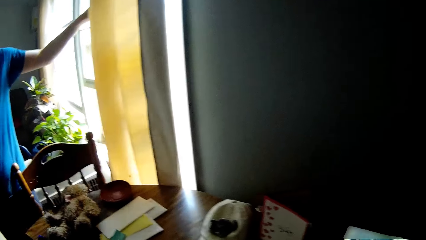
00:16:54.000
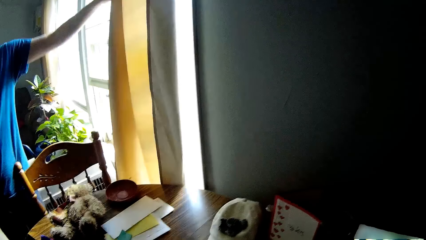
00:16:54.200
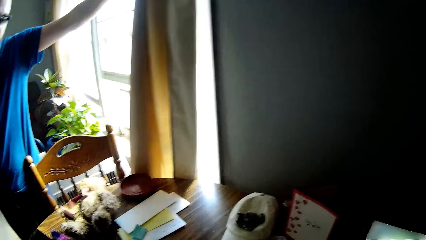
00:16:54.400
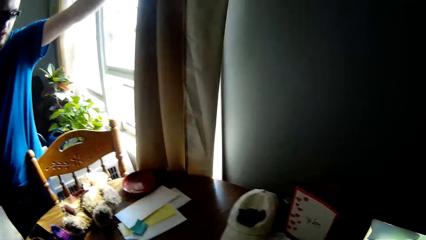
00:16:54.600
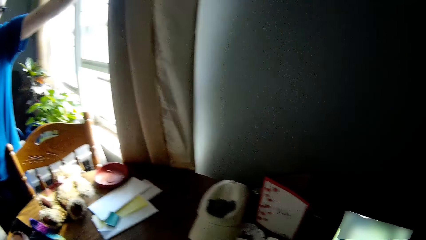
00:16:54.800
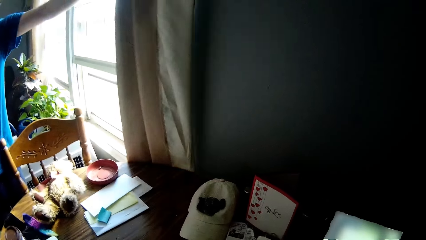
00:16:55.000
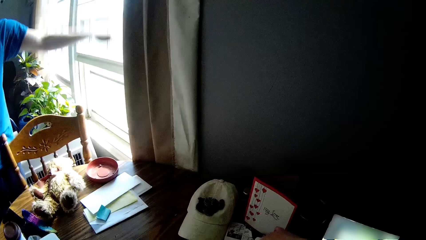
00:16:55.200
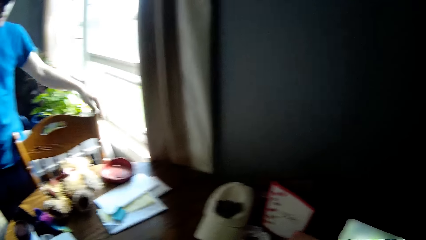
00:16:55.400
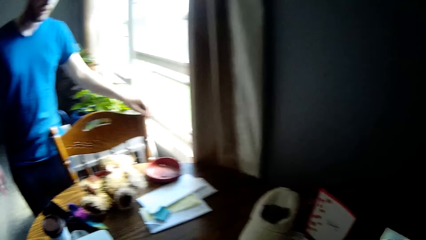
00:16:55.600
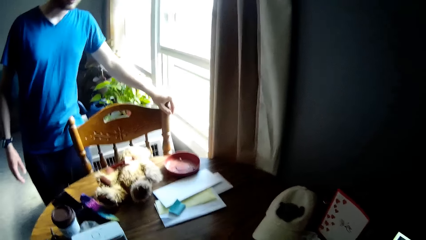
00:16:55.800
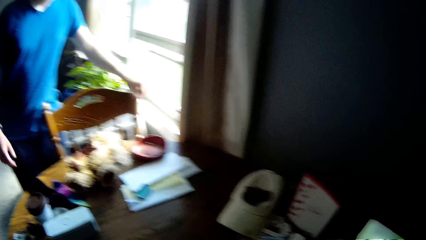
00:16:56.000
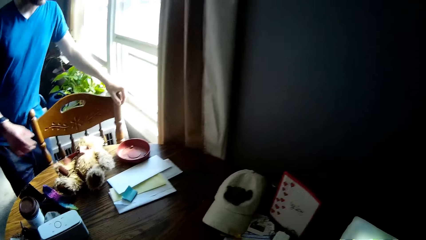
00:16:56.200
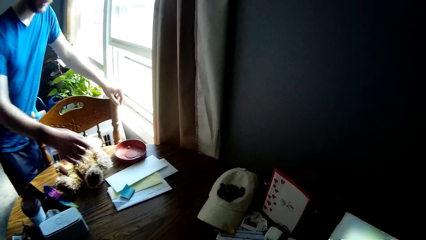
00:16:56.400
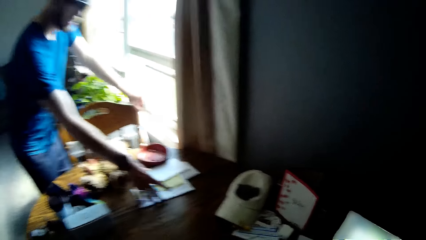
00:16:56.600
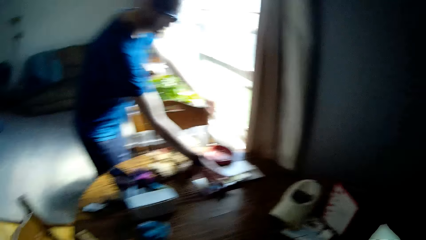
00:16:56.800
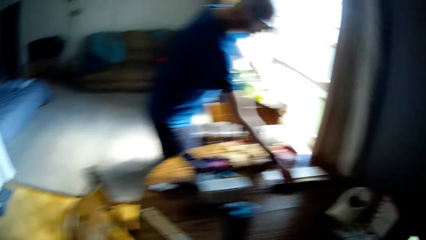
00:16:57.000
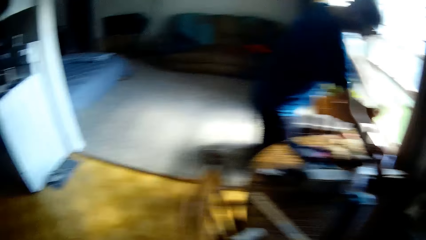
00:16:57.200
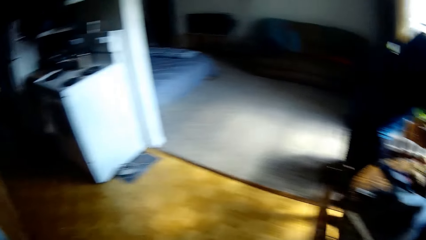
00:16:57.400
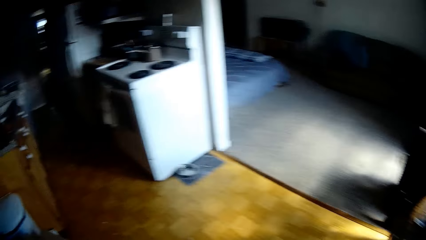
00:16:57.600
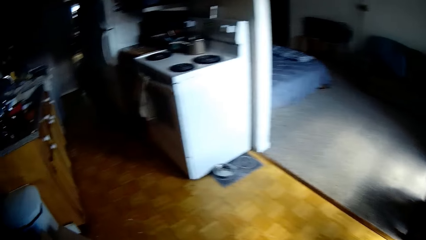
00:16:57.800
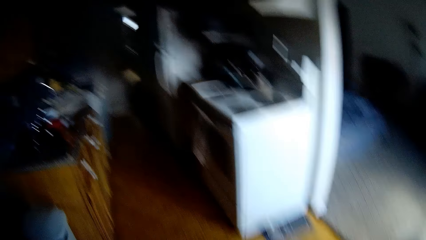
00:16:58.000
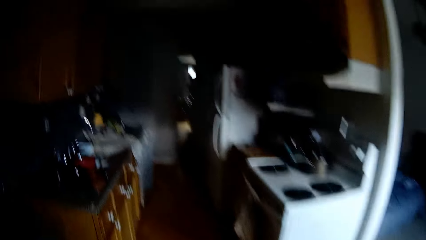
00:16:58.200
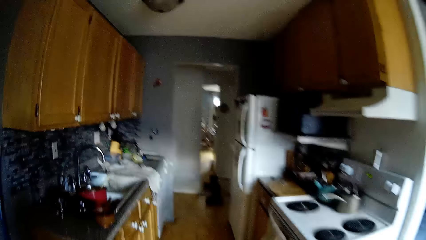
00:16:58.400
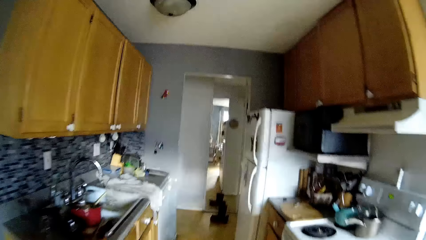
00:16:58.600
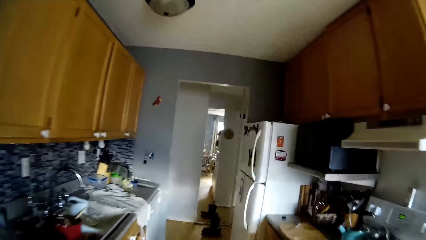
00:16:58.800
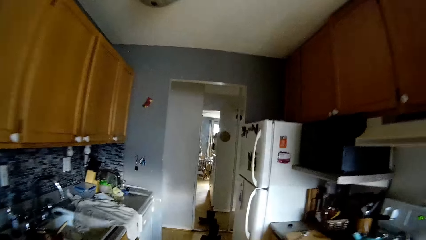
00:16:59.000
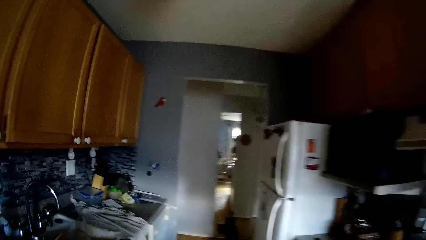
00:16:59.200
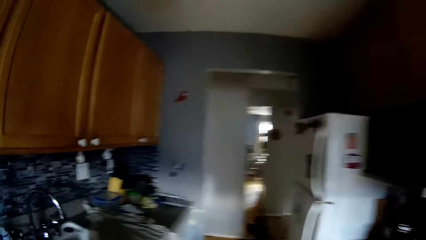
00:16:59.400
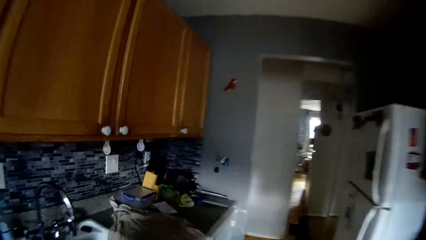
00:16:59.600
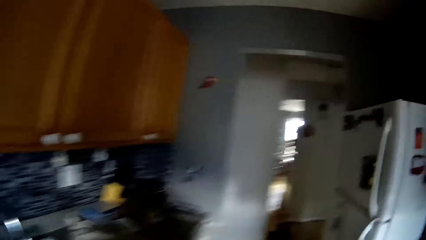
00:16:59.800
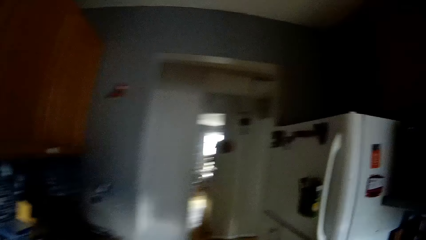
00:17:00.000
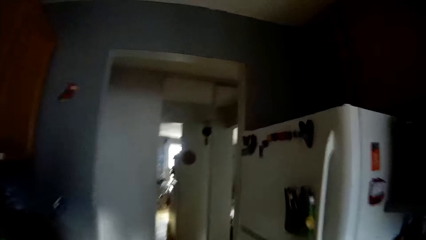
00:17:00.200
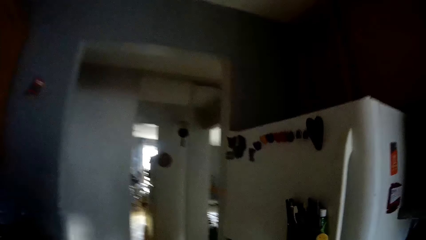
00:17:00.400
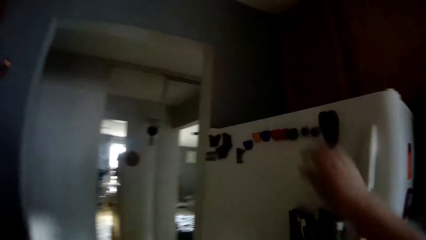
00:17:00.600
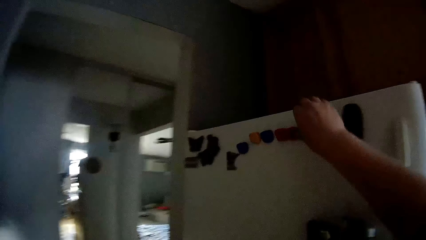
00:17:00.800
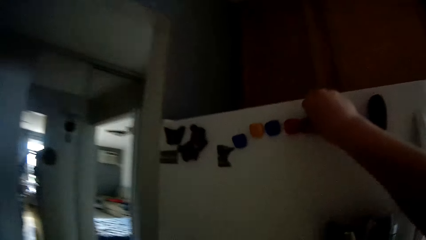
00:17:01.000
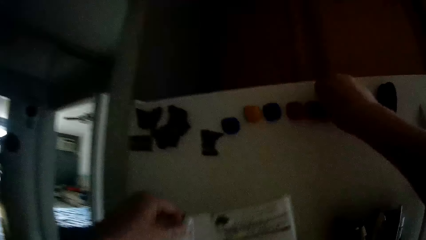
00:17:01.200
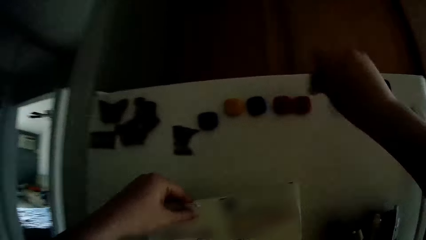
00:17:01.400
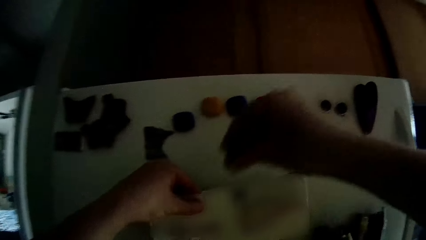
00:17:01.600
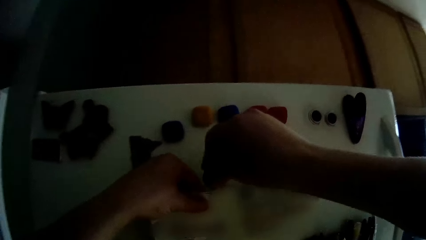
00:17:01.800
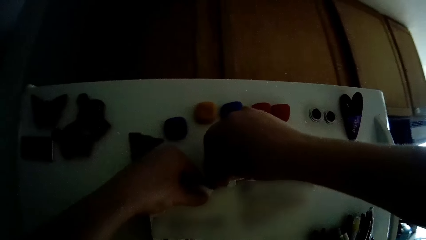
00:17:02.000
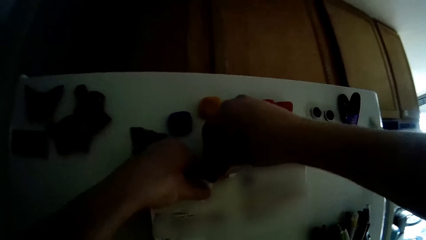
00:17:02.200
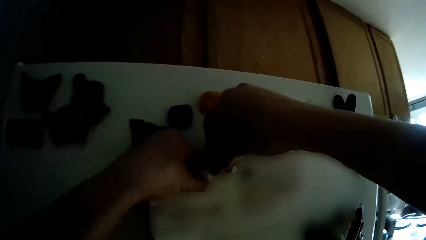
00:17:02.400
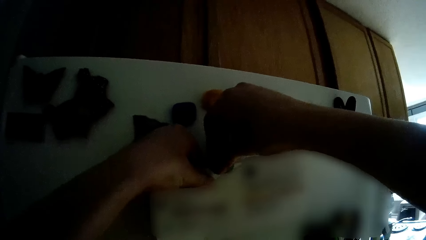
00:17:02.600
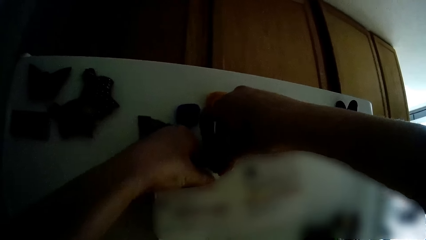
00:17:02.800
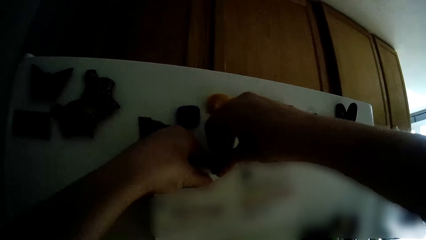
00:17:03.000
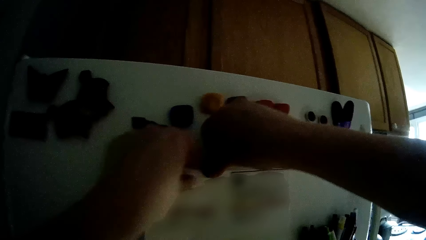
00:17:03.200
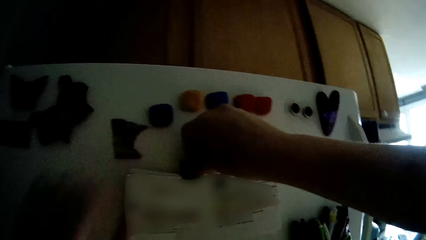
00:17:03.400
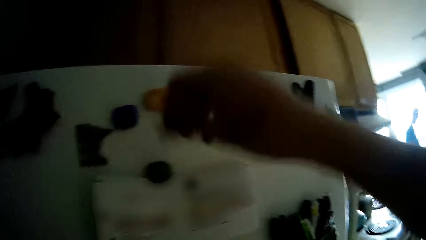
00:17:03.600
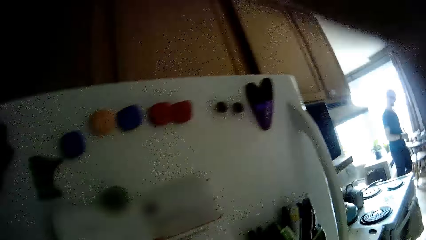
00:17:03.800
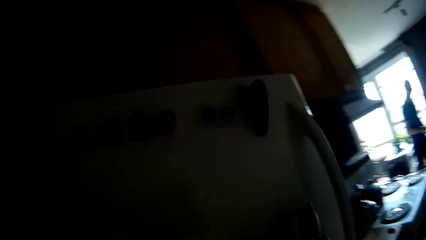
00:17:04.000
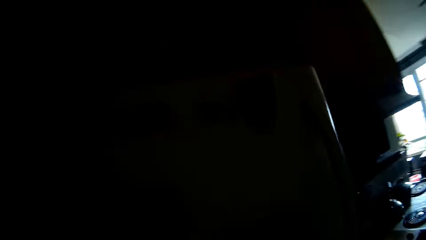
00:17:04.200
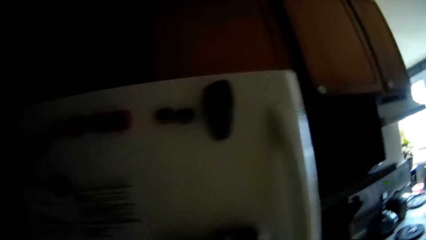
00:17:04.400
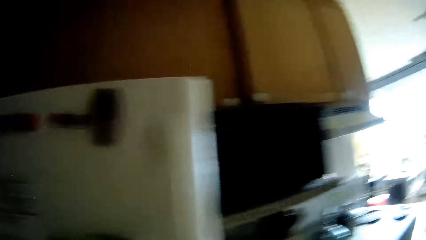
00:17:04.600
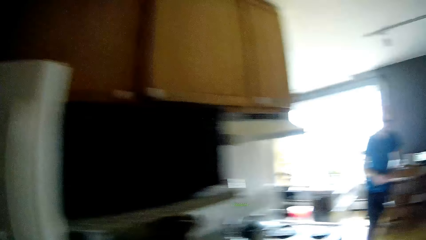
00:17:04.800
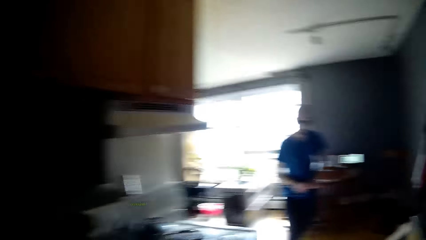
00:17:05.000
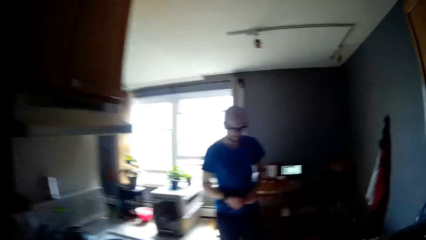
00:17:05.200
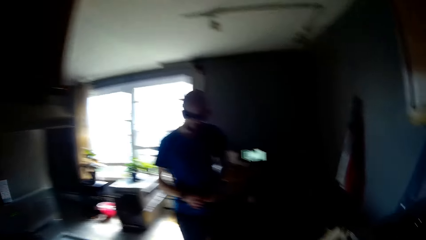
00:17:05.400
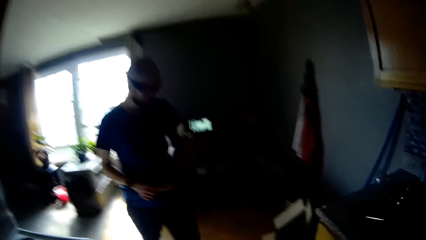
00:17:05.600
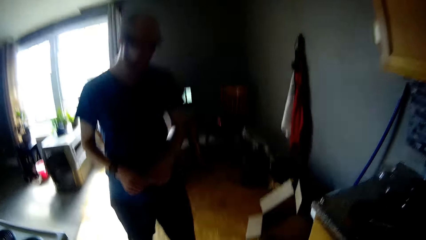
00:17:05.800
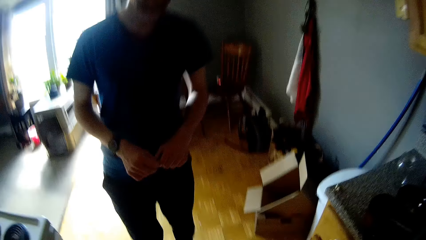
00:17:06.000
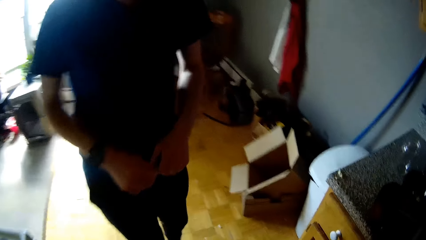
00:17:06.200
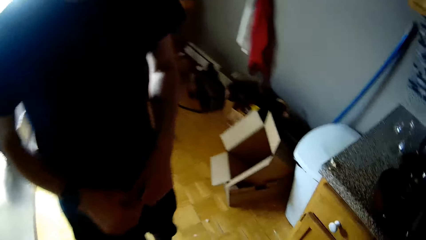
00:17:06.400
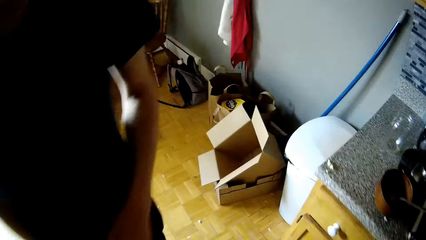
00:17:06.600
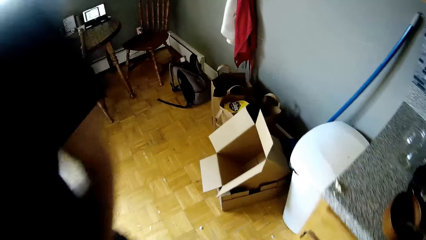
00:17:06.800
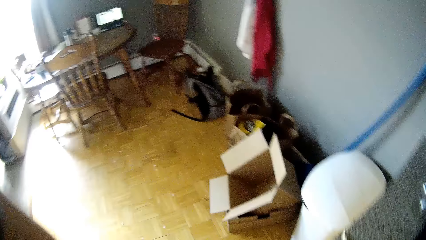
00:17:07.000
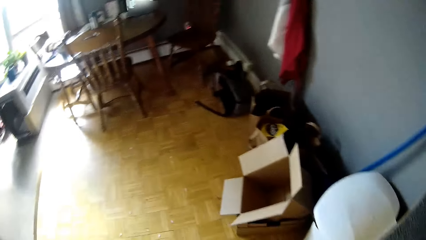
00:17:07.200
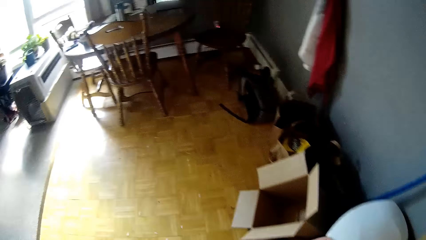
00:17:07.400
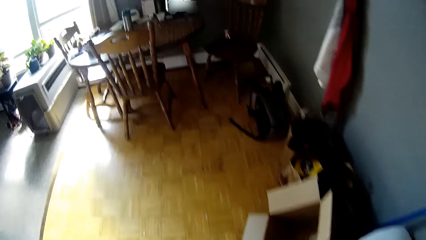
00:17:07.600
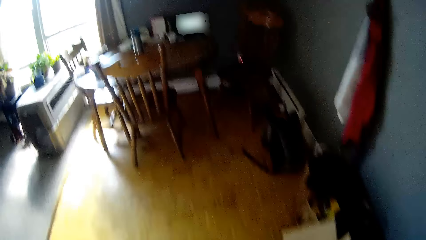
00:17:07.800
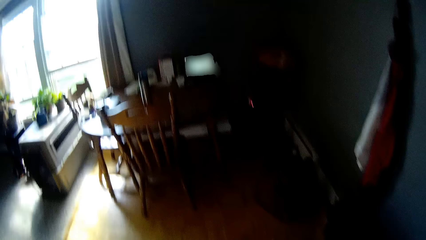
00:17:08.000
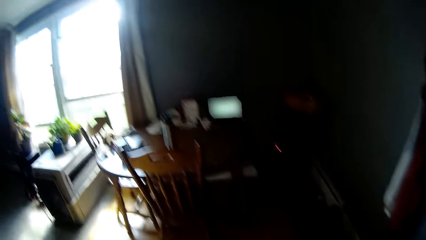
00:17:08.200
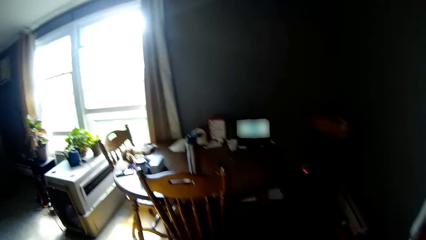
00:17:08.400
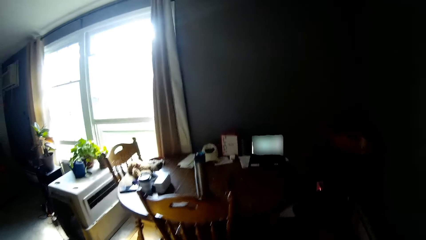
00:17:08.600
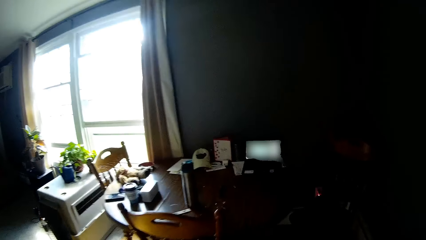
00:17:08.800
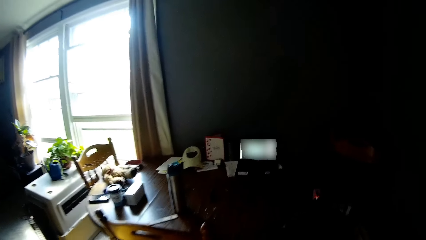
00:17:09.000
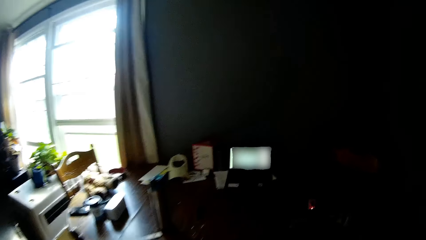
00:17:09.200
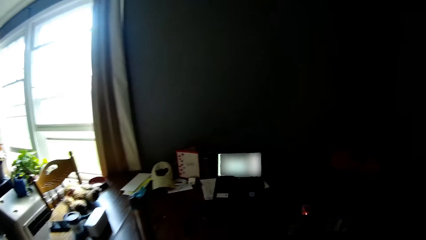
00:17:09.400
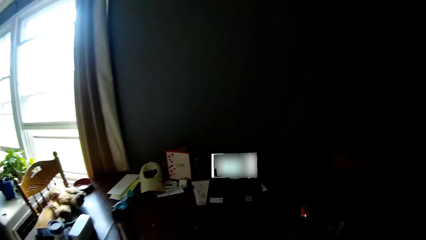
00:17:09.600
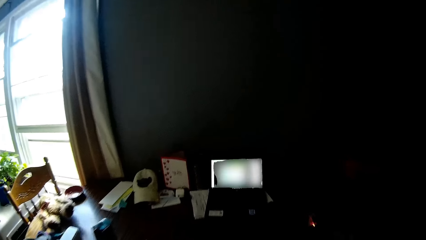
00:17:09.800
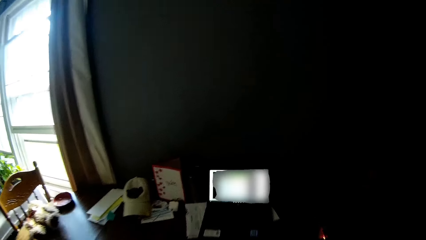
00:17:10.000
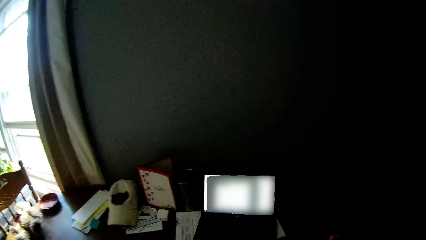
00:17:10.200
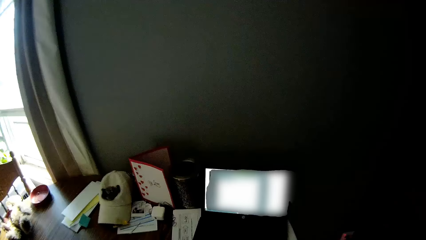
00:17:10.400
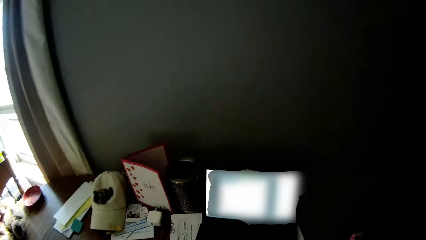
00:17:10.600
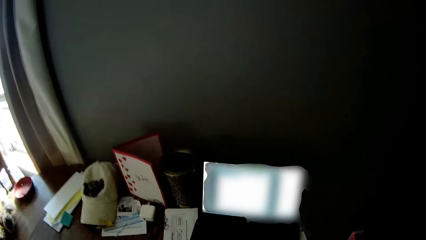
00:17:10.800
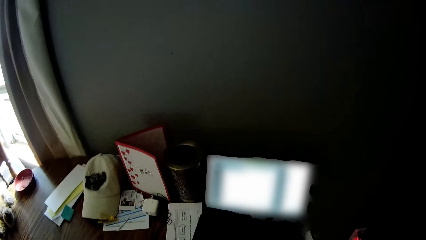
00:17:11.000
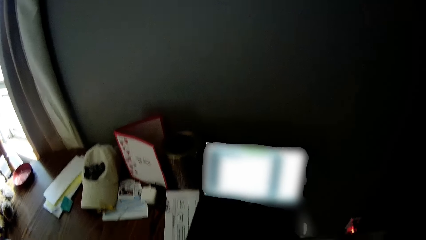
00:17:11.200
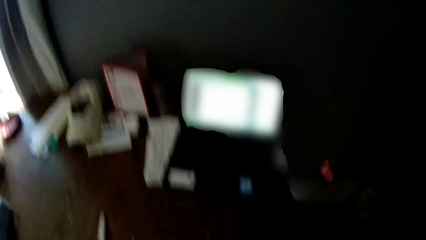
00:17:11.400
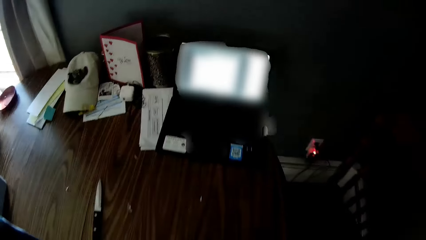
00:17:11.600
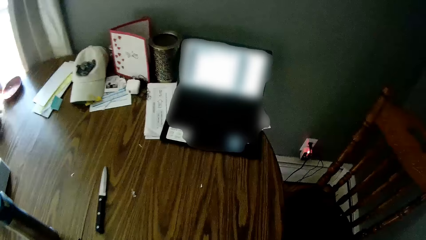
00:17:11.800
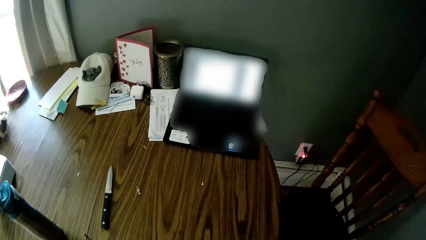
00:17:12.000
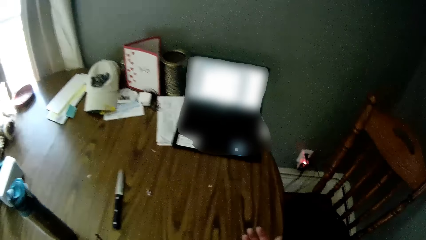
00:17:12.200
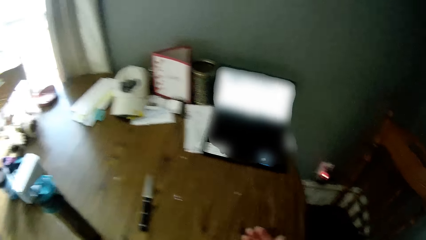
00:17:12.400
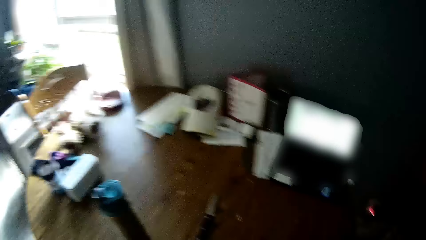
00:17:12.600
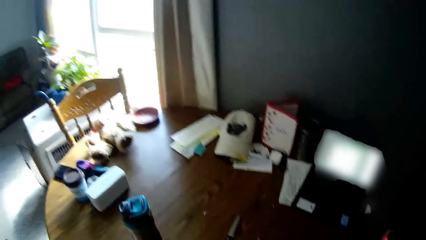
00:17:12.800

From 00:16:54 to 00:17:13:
The man pulls a cotton with his left hand. He places his left hand on the chair. He gathers the stack of envelopes on the table with his right hand. The camera wearer interacts with the man. She takes a pin from a refrigerator with her right hand. She pins a paper in her left hand on the refrigerator with the pin in her right hand. She walks to the table. The man walks past the camera wearer. The camera wearer interacts with the man.
